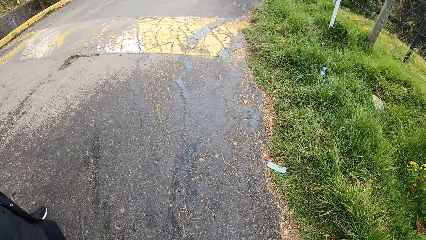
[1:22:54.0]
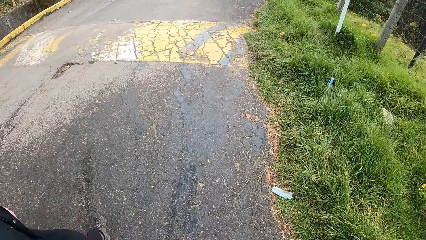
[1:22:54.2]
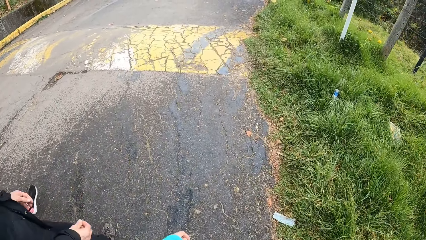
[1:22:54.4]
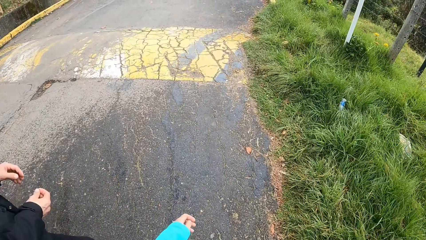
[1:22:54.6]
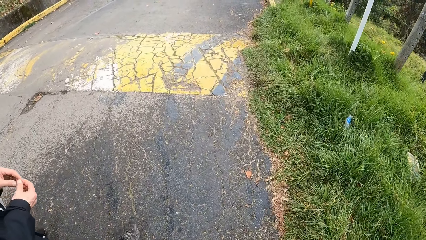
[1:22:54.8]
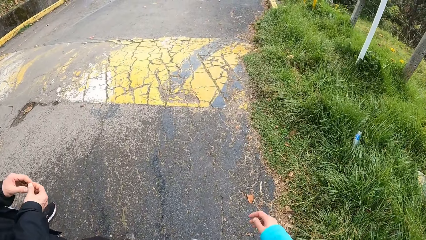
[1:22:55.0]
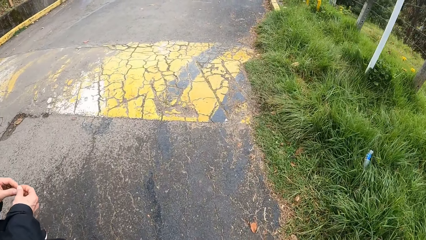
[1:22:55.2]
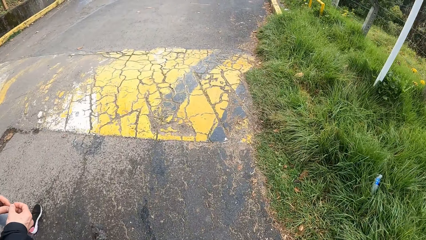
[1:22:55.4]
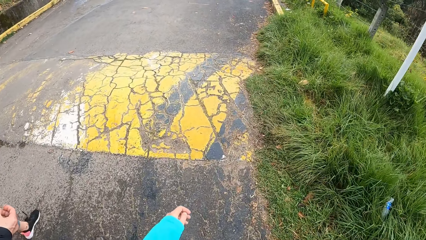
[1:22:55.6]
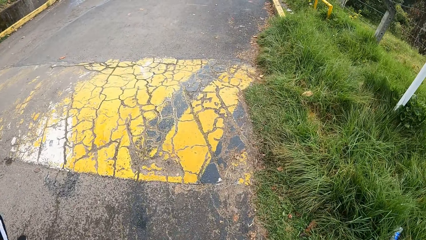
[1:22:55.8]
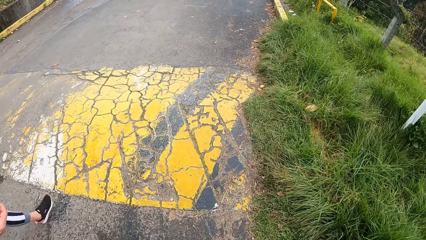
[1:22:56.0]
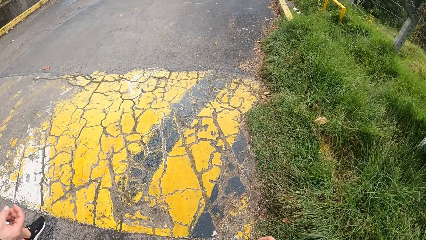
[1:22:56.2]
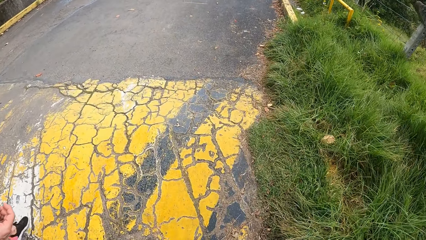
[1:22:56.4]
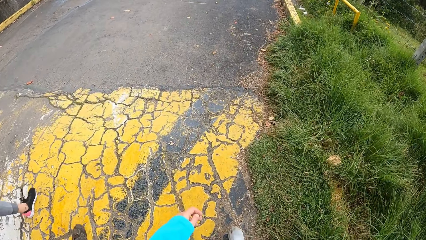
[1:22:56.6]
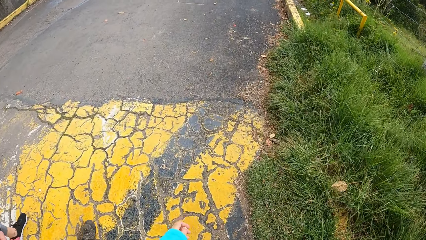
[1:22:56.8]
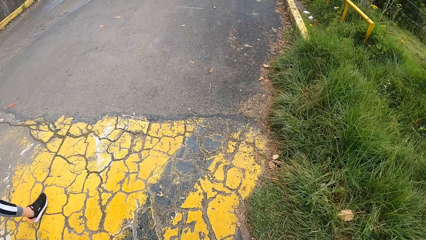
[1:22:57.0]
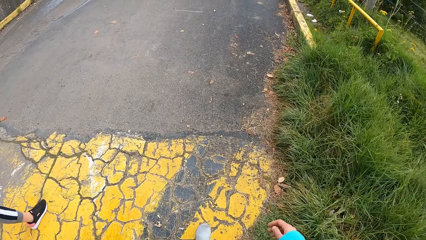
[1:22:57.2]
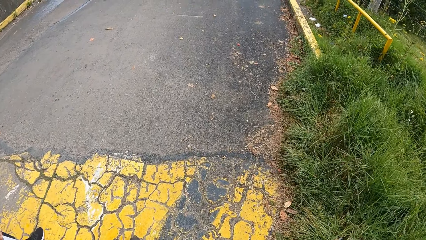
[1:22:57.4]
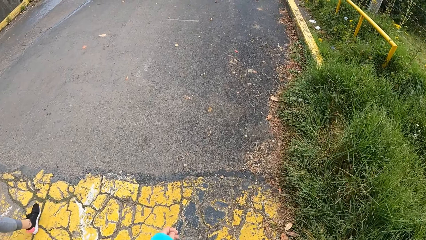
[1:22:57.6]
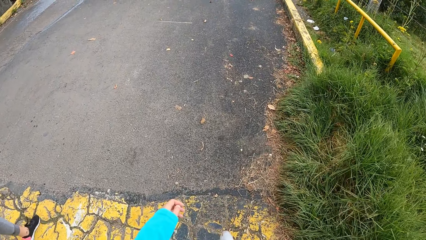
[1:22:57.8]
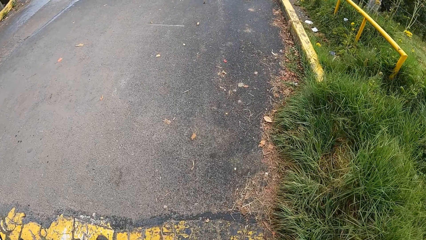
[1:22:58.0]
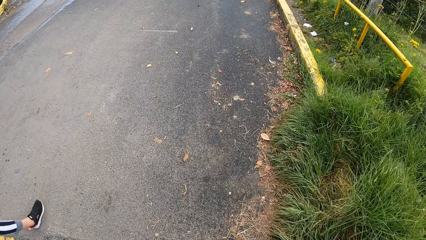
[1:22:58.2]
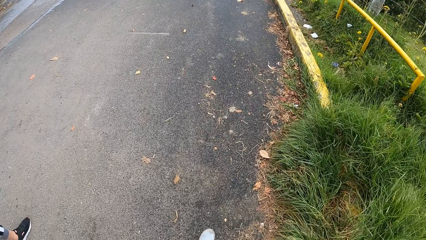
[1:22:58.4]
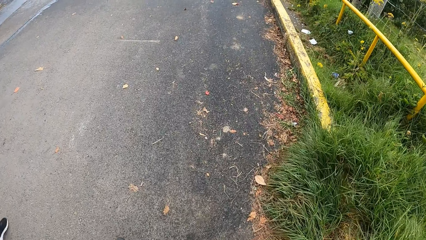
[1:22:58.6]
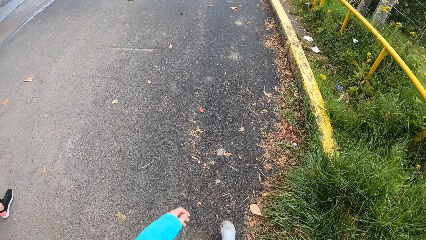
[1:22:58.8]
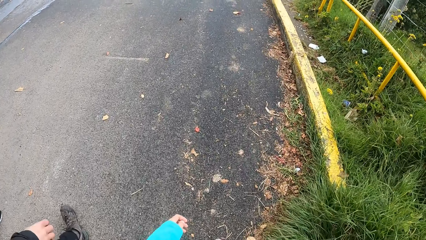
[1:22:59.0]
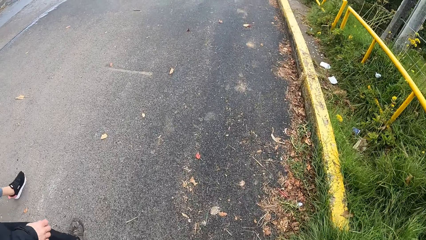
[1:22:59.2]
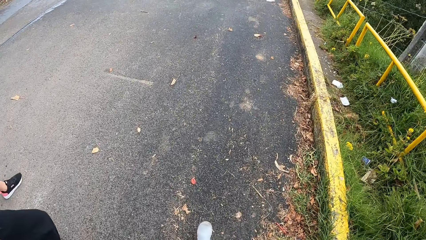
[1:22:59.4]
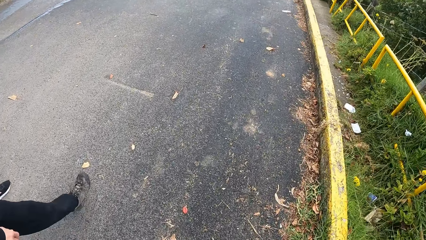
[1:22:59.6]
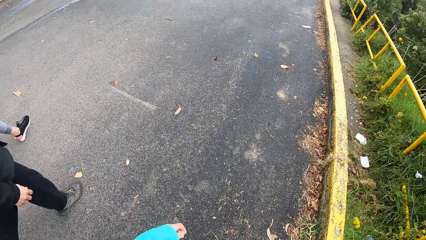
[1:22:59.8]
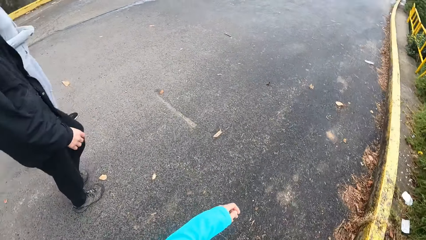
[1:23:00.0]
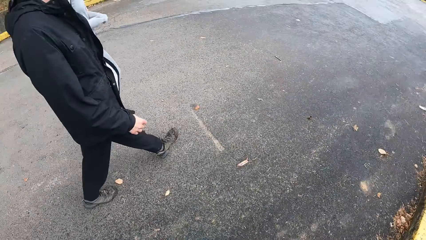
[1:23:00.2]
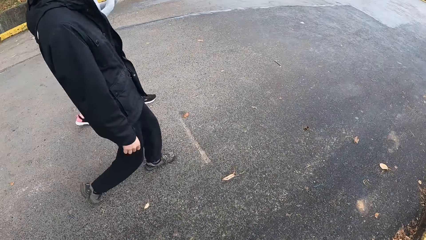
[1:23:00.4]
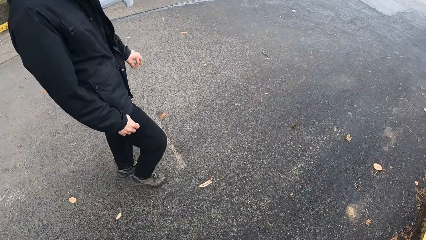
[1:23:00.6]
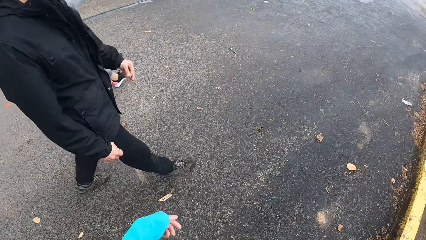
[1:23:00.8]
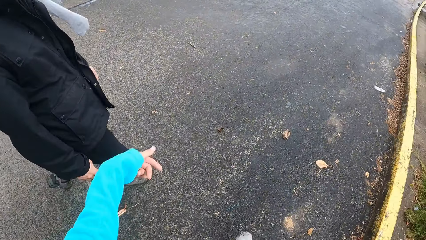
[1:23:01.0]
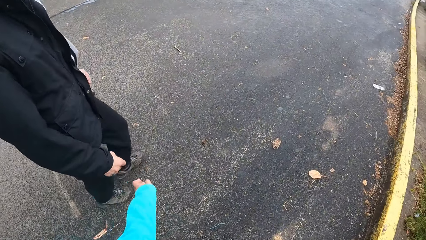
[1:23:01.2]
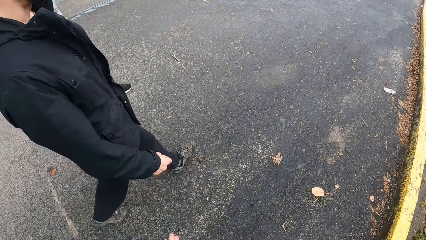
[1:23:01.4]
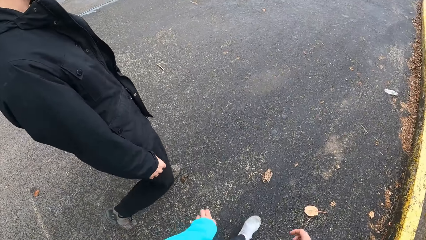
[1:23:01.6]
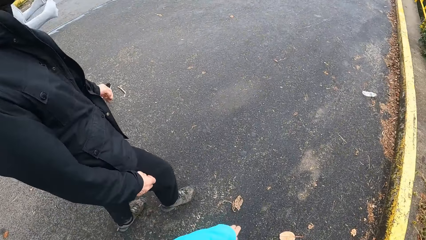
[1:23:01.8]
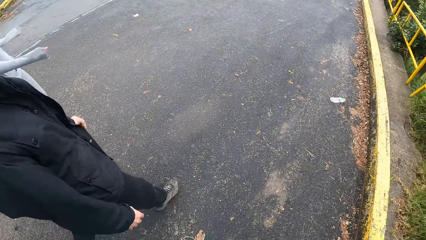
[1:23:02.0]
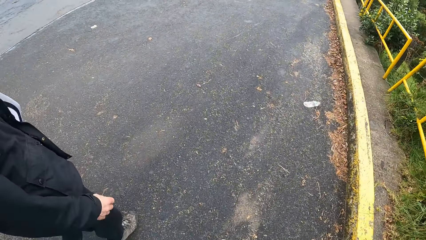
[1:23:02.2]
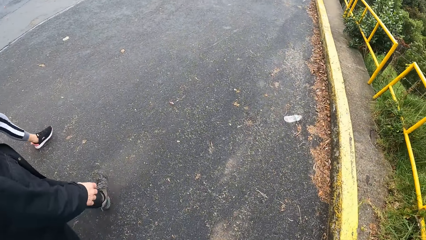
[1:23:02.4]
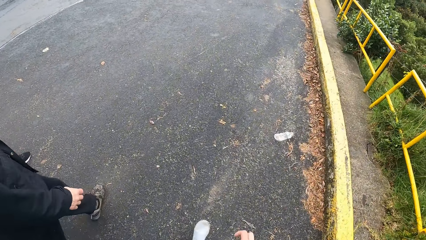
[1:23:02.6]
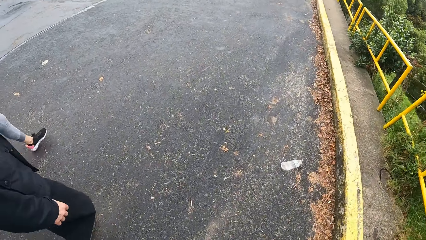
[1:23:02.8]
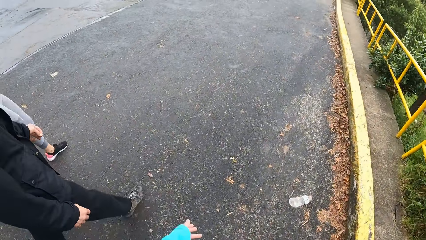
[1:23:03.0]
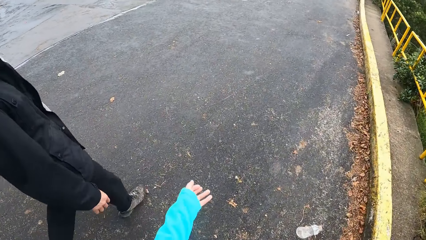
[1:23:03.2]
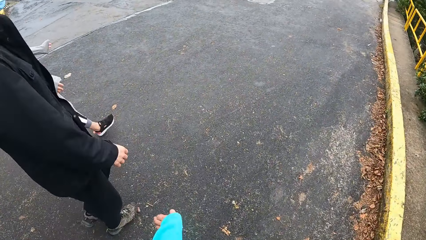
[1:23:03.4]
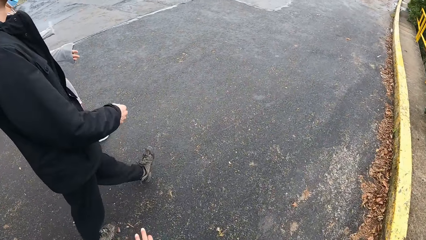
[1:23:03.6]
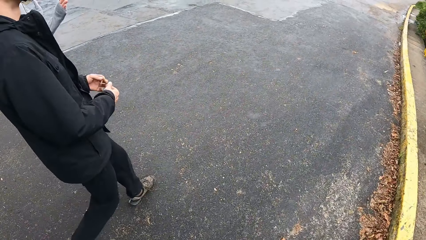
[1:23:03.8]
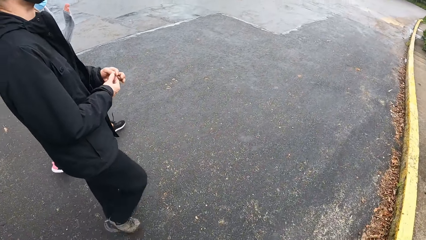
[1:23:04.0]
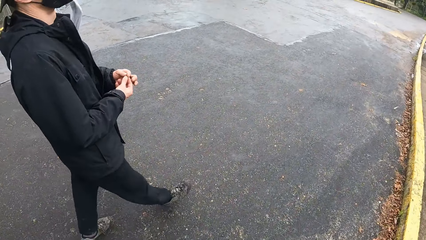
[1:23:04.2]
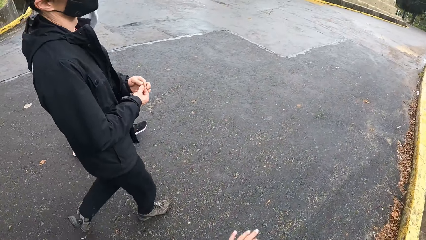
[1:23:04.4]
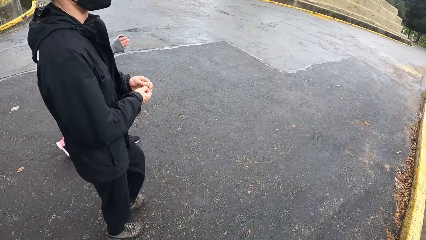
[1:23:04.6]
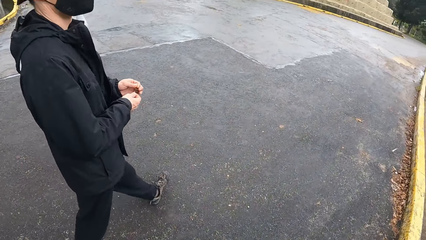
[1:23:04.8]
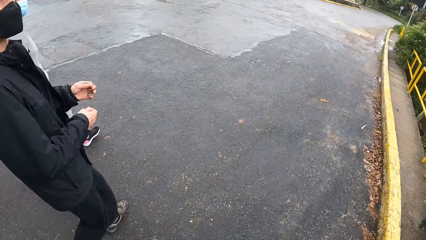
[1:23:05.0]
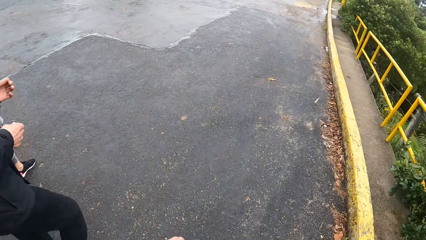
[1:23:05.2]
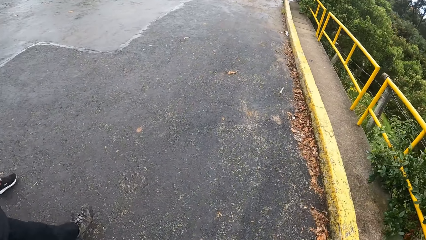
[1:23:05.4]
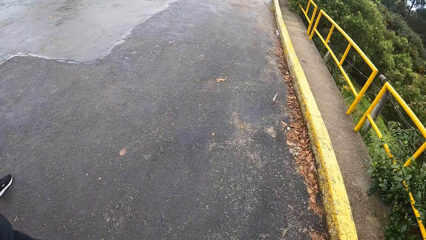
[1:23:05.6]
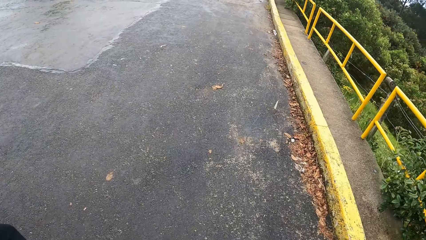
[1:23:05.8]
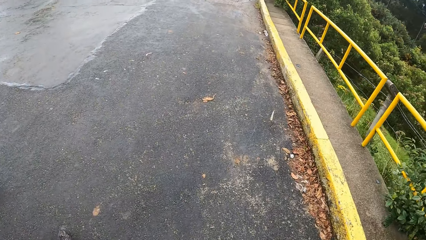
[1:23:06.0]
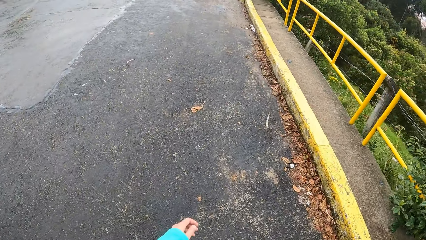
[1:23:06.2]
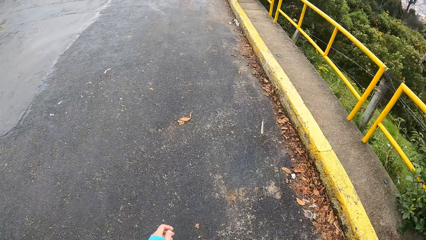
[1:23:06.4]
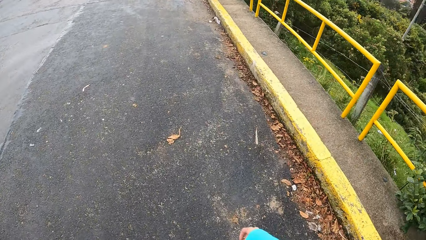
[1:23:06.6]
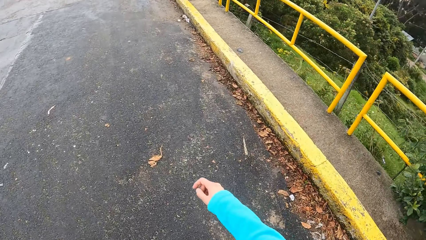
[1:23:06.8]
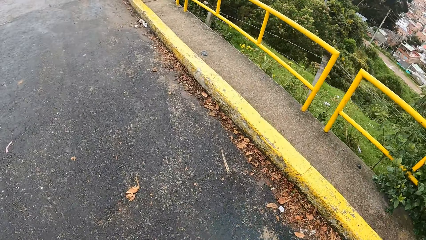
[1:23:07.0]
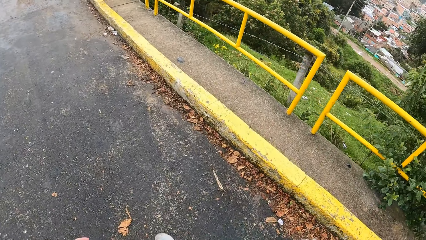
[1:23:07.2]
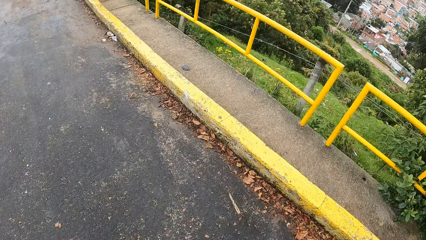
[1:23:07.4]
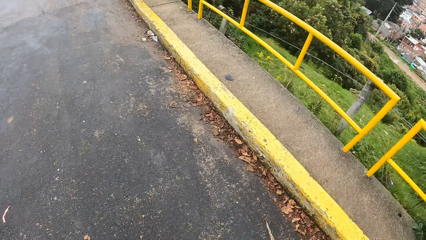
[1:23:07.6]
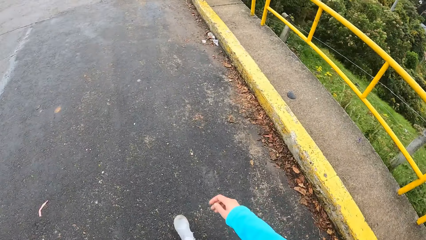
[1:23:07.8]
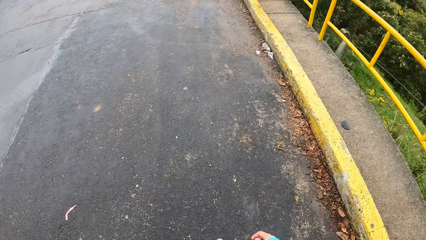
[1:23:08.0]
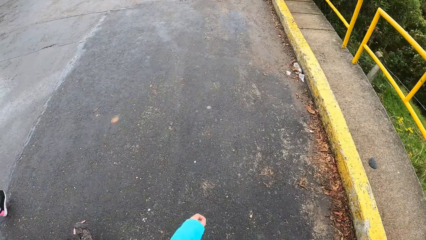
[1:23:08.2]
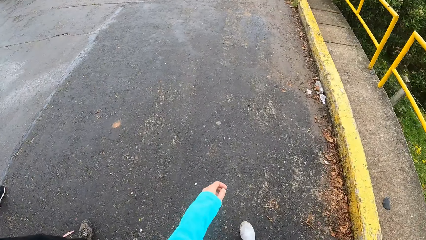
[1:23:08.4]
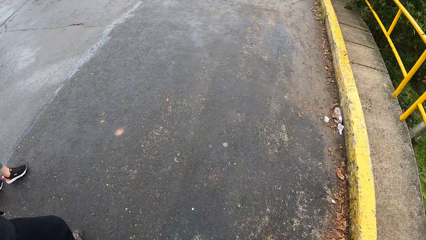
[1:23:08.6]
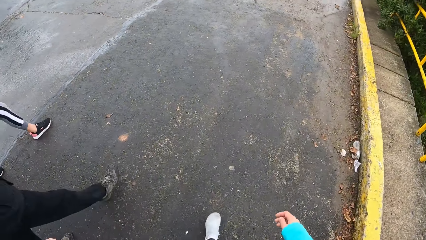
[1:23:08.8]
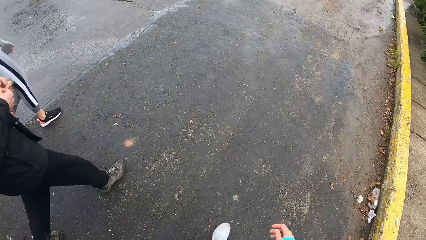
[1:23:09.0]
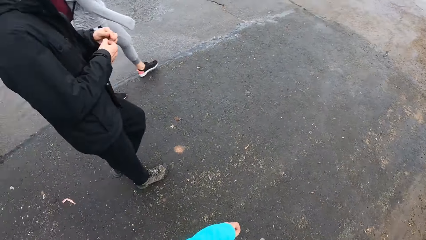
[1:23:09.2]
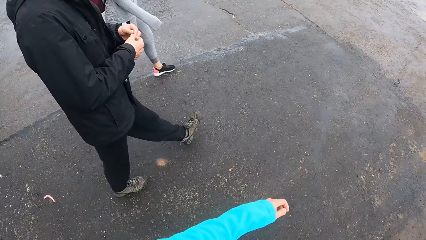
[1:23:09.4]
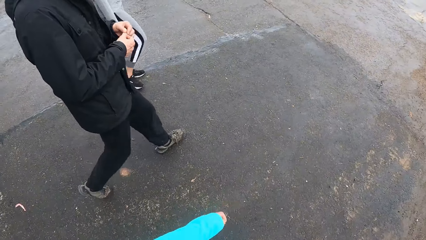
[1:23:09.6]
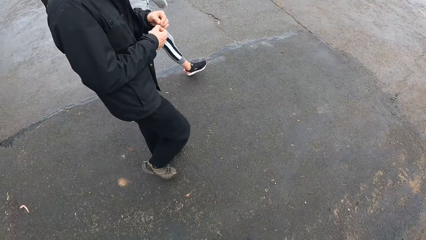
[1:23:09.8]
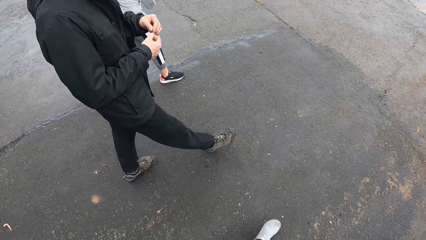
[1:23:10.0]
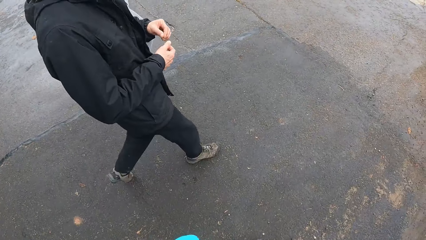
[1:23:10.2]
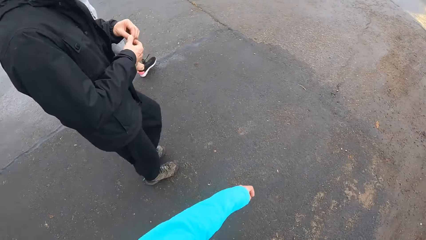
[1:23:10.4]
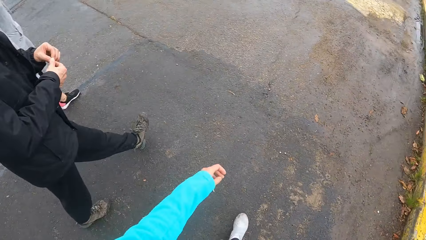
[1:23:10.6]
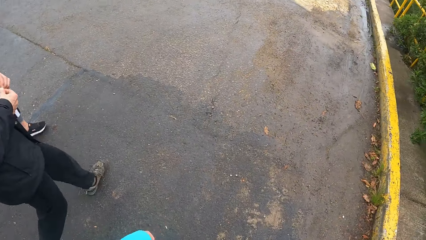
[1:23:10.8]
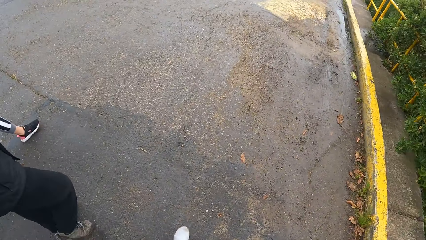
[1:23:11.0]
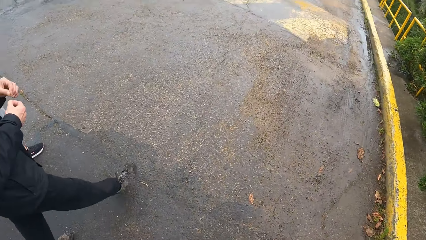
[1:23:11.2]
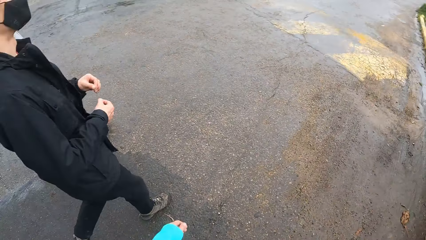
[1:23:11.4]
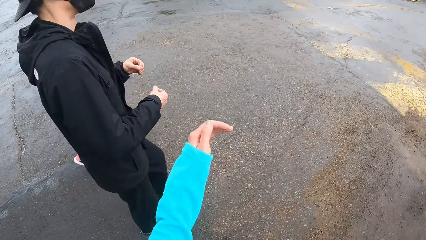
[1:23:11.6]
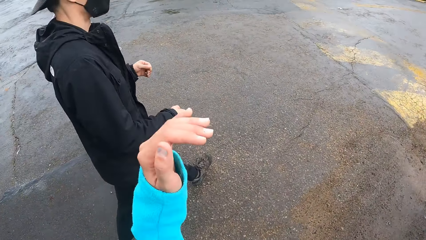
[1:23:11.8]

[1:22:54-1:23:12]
The camera wearer walks along a road. They walk on a zebra crossing. They look at a man. They look at the bushes. They look at the man.
